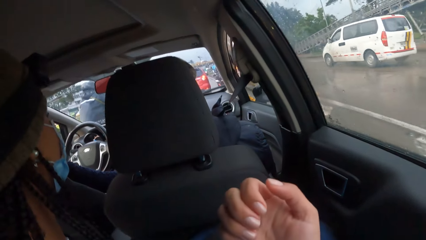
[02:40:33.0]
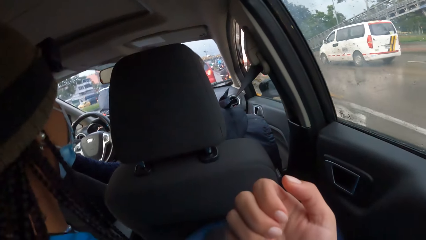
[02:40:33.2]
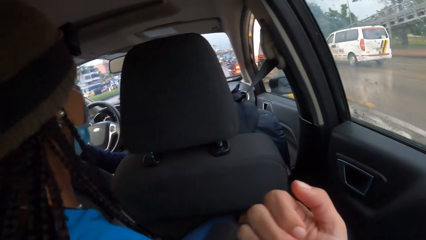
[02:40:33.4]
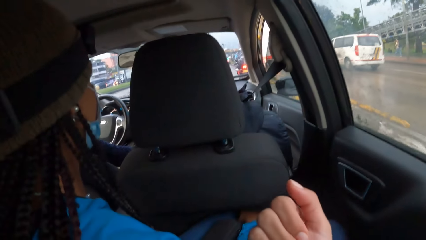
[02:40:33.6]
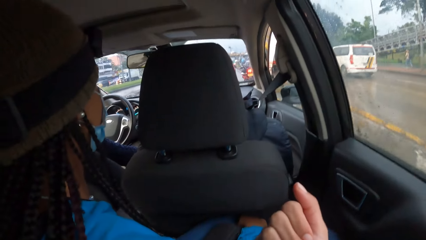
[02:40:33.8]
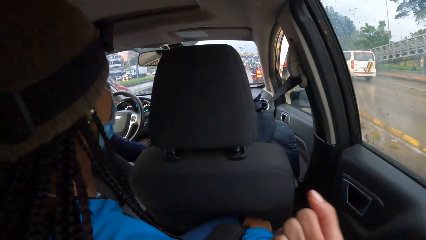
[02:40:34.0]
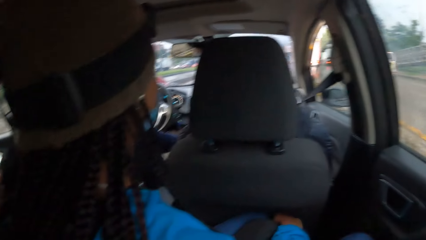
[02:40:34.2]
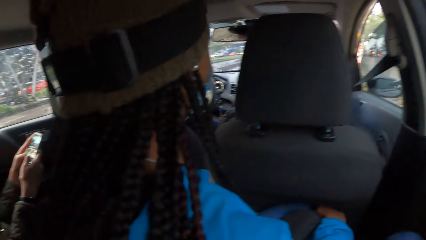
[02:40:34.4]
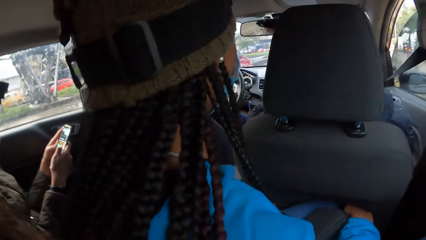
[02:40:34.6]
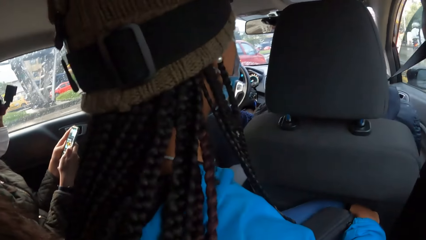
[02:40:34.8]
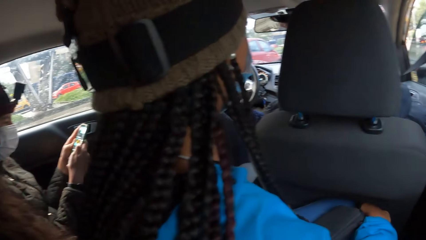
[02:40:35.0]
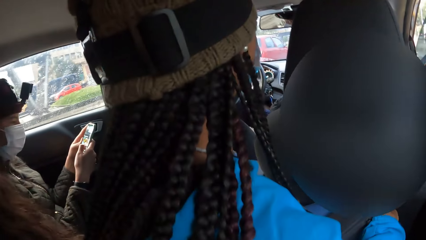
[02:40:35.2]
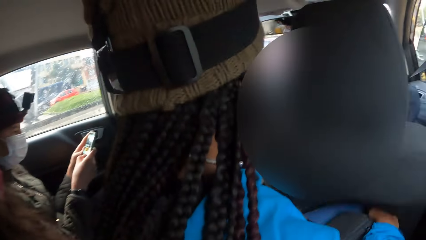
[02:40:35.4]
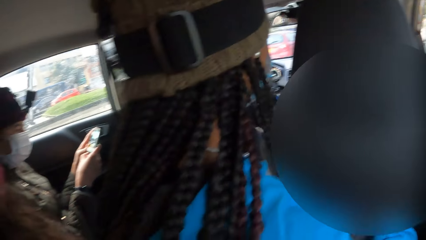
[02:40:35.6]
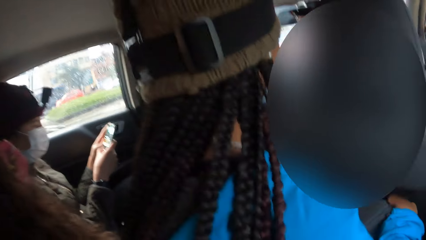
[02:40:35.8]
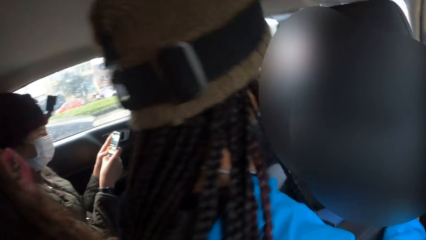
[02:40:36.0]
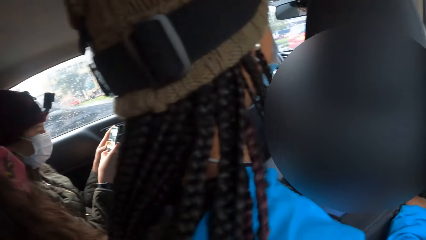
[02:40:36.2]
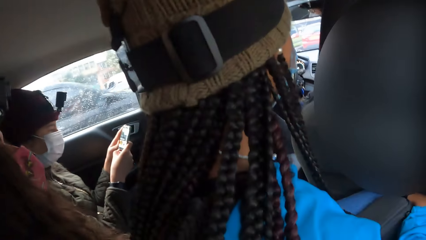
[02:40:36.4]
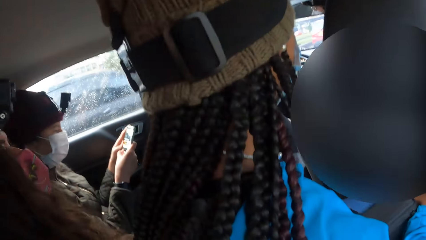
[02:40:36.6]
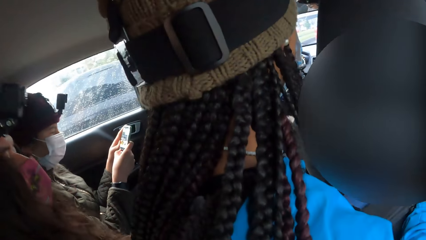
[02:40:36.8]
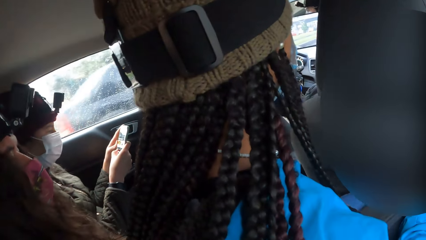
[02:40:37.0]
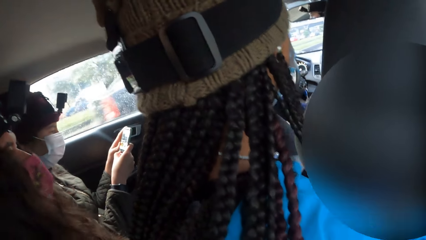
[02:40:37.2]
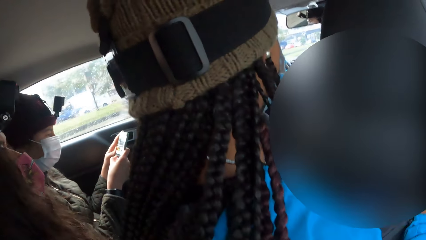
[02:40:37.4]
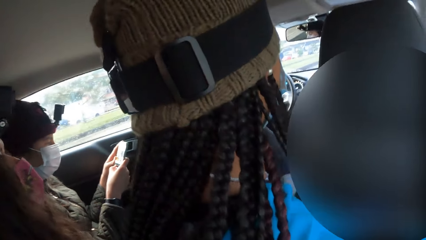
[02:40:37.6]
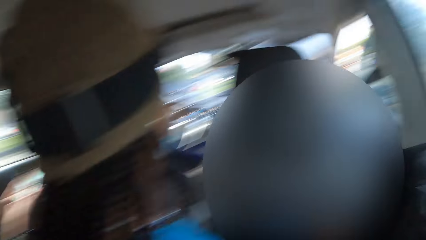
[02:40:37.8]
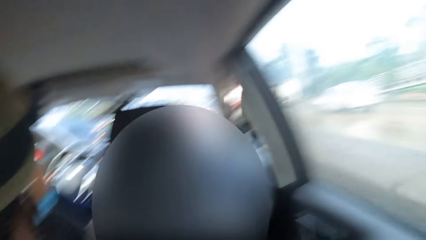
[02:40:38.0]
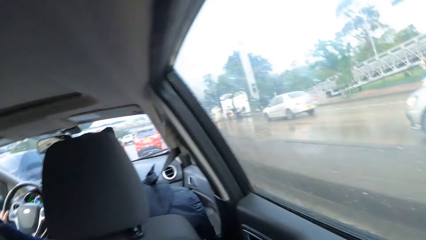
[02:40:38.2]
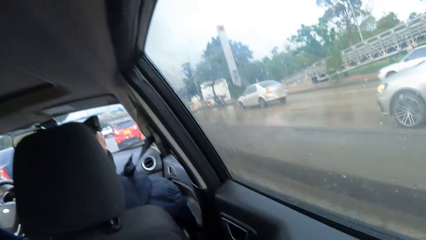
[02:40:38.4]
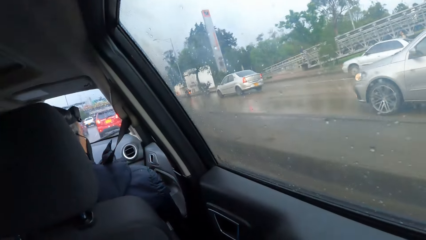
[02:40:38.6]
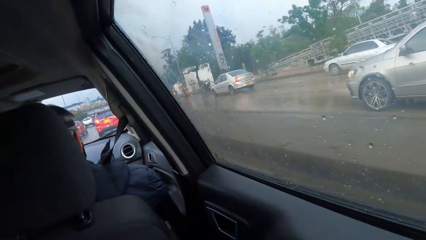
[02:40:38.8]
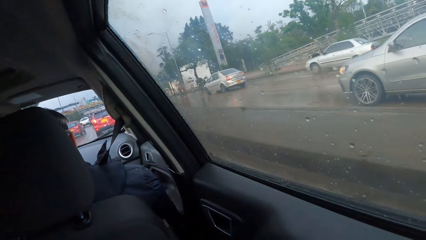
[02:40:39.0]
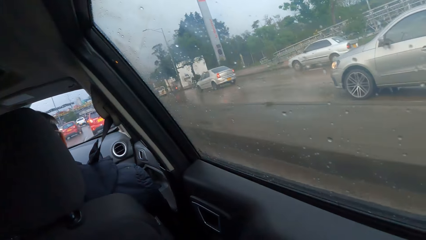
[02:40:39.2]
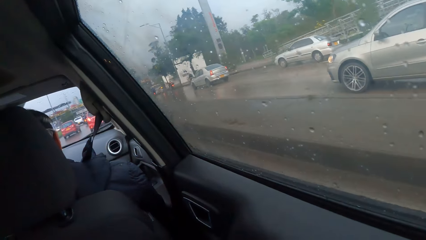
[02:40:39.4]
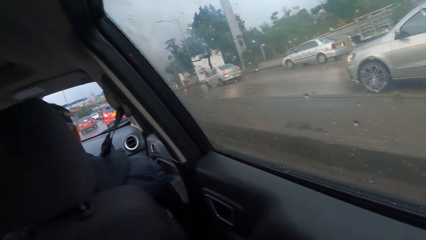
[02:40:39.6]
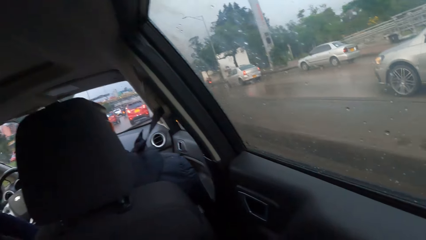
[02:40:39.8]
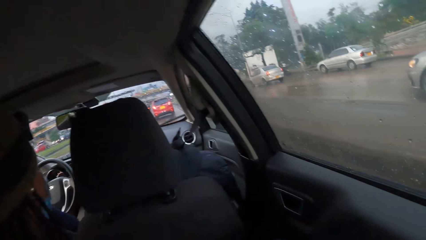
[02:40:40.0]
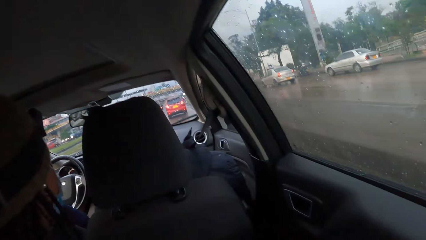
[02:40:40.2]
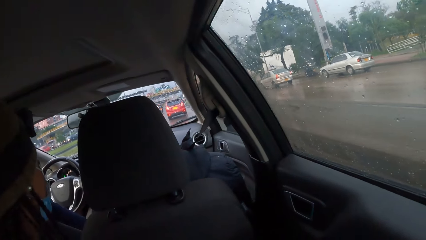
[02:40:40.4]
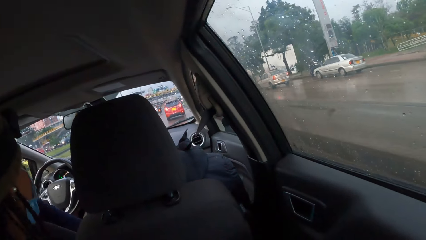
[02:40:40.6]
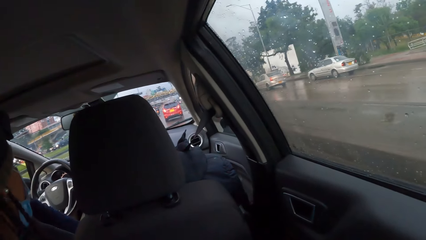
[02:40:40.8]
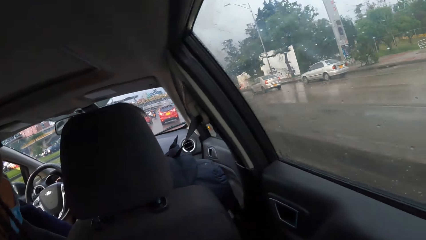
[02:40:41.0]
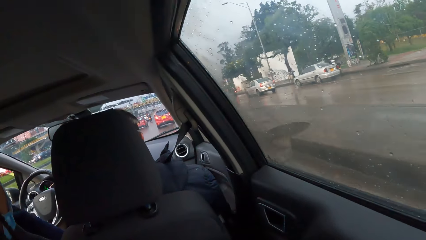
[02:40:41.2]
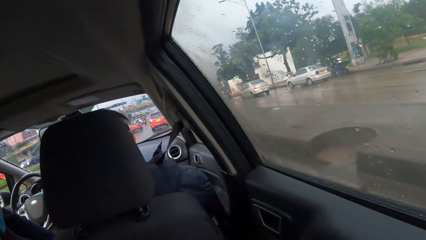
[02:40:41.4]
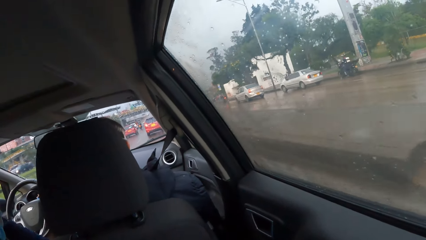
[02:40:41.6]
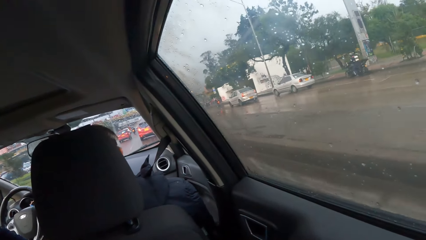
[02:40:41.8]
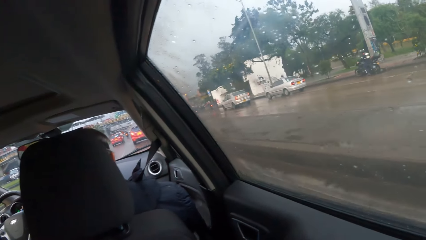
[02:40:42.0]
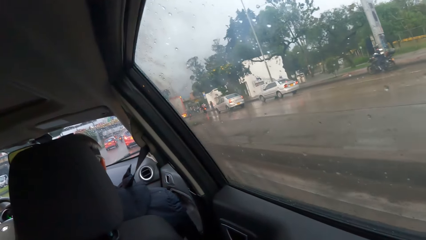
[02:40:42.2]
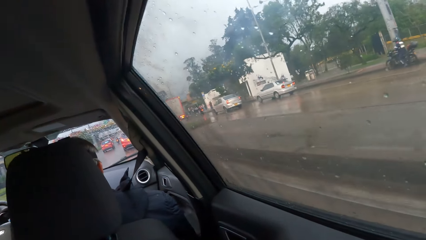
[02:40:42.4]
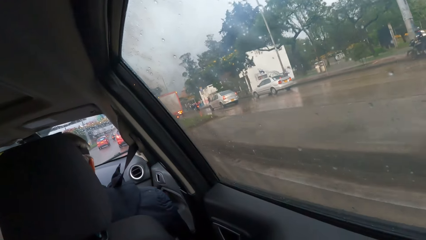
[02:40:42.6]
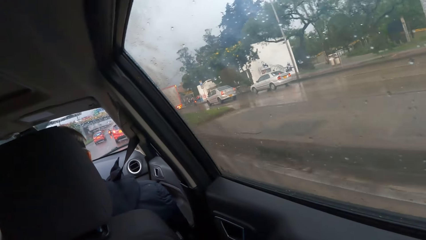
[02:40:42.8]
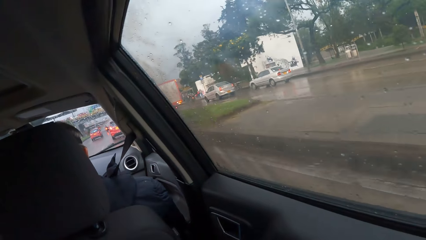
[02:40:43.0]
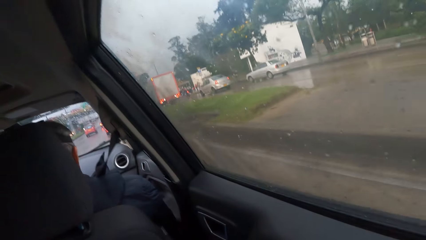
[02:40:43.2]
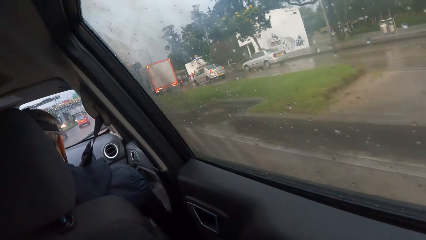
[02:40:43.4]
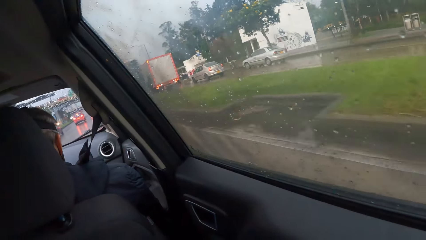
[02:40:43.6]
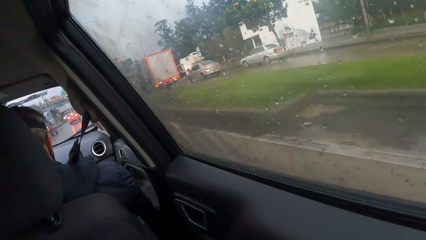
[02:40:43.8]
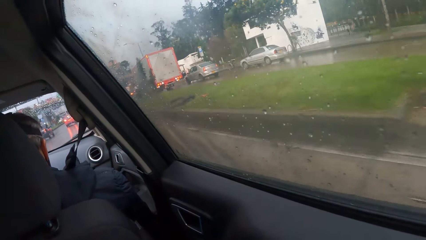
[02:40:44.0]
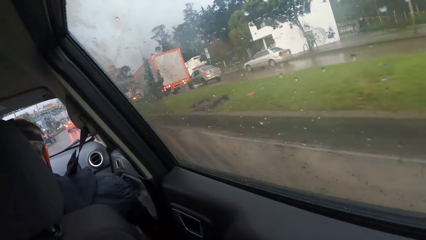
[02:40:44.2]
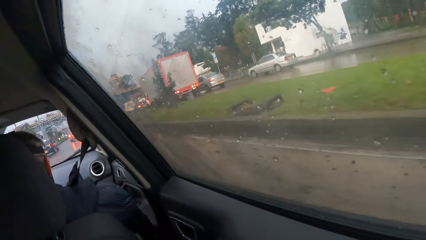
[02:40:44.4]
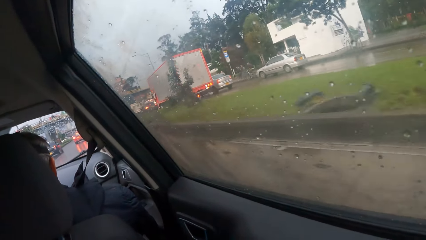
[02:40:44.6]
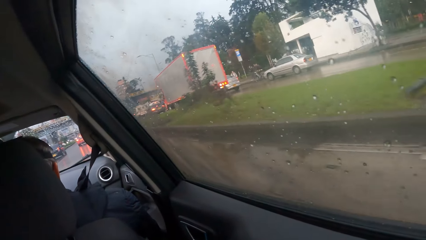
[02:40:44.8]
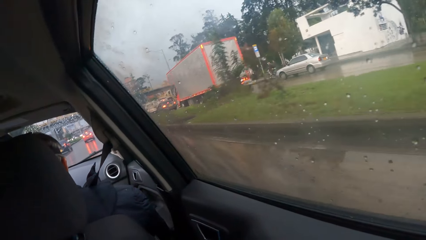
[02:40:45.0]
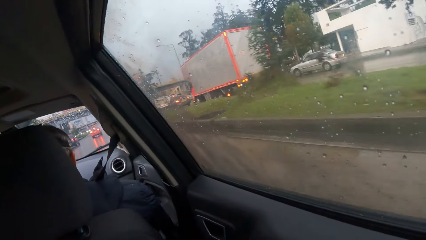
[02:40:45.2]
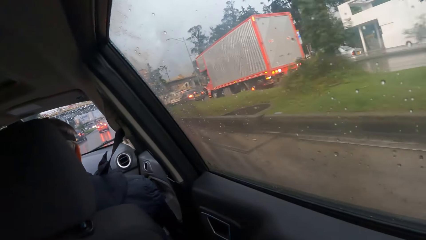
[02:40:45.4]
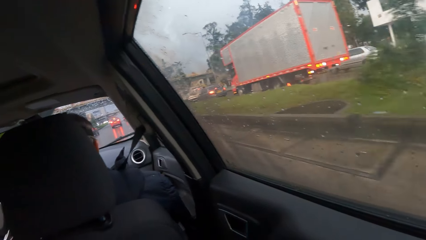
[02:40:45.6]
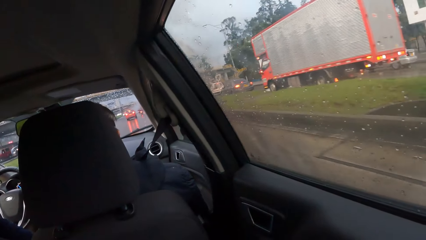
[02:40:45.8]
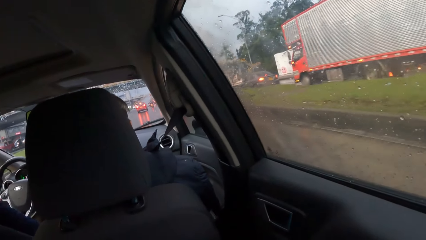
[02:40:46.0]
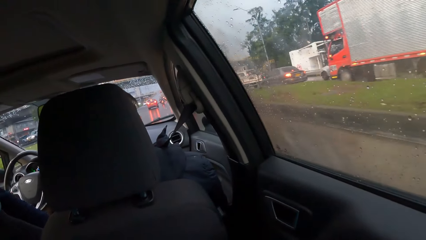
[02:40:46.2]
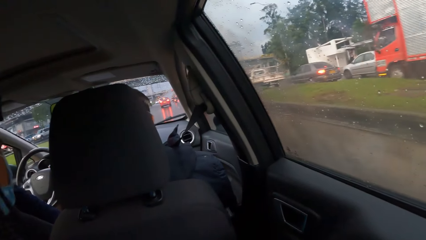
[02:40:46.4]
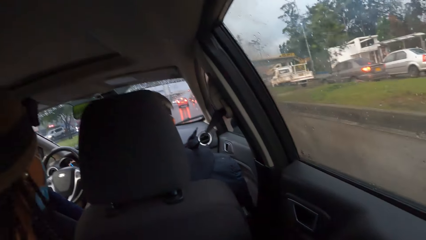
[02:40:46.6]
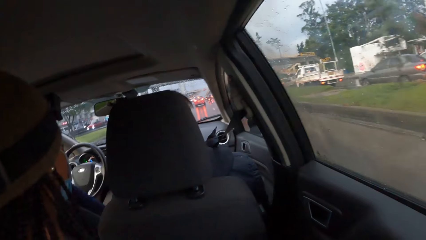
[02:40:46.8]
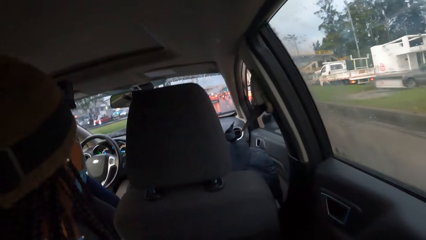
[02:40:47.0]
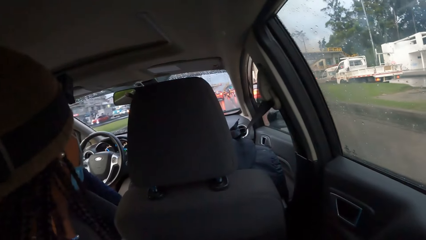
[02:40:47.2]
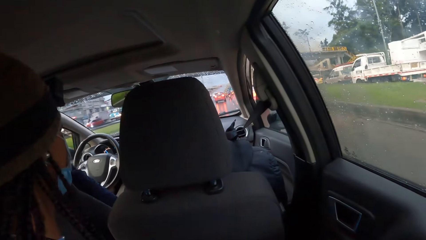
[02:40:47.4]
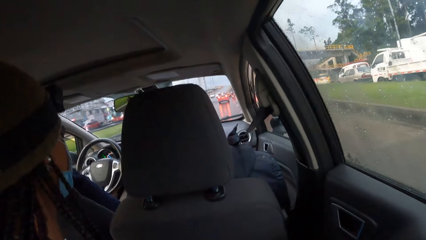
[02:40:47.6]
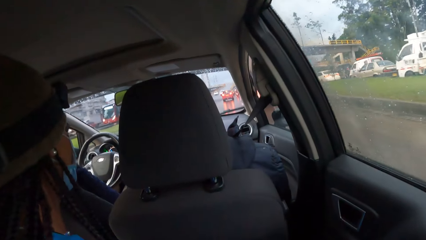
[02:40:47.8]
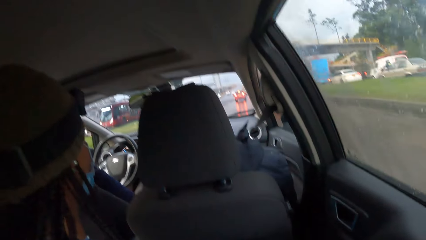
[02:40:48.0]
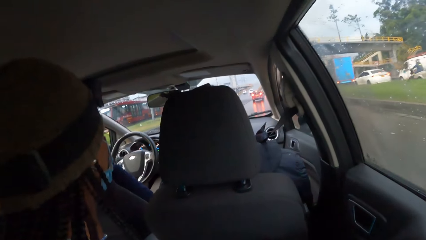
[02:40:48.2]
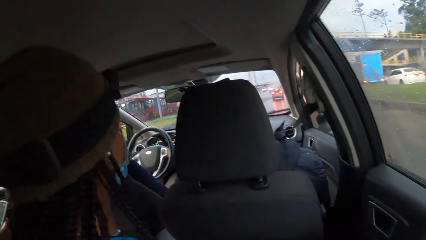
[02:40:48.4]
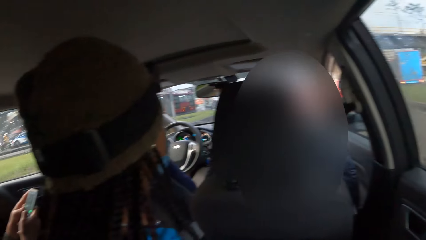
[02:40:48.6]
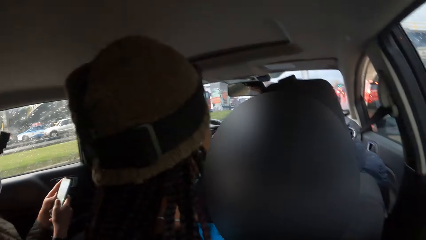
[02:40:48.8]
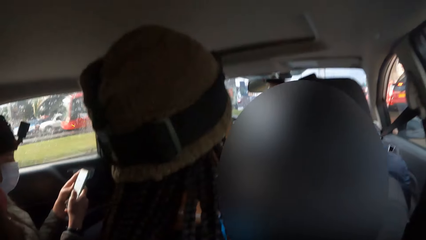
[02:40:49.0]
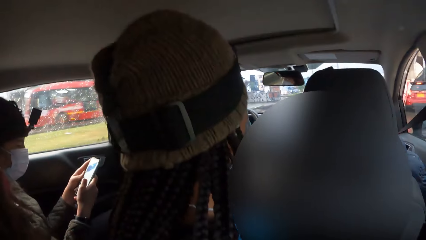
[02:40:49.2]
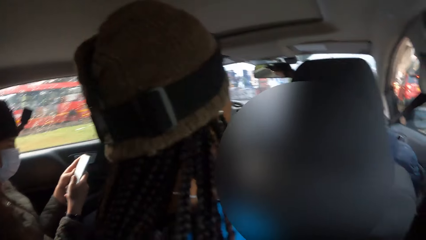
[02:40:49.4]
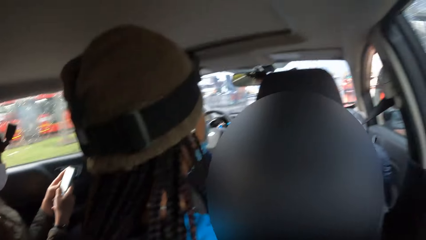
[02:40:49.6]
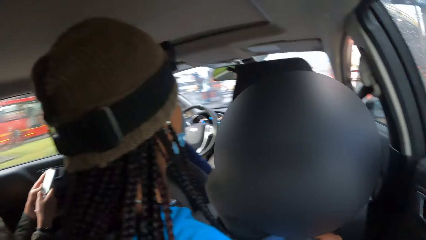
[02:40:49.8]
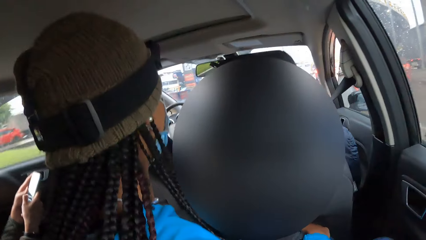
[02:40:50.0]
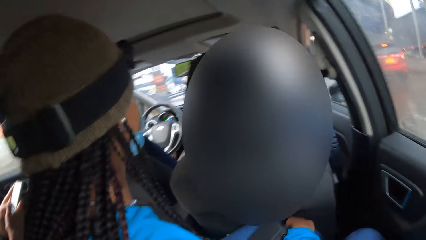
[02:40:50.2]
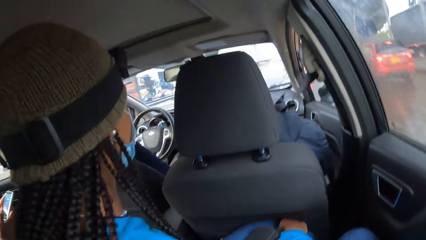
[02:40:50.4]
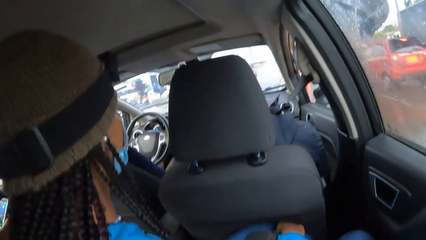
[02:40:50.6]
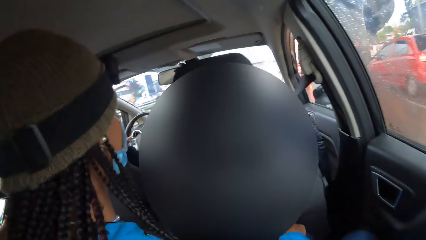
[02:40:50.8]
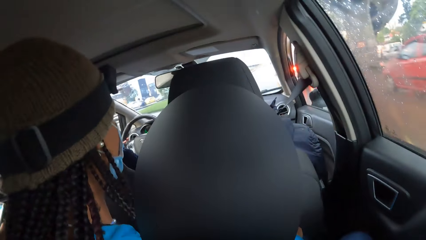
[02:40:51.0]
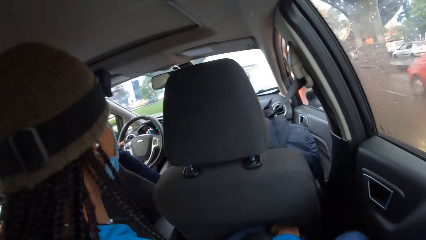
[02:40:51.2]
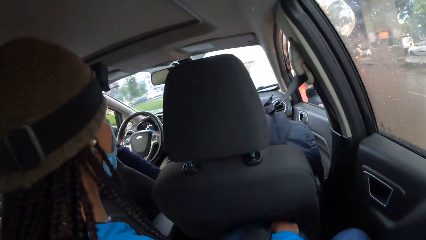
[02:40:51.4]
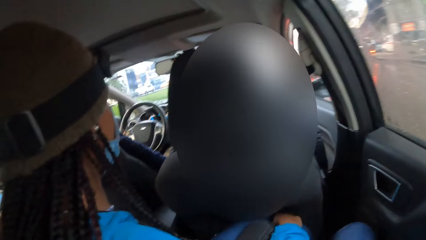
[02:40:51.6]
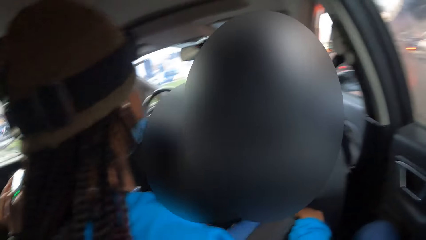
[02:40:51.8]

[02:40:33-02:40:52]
A man looks around the road. Another man scrolls the phone. A third man looks at the road. The camera wearer looks around the road.
